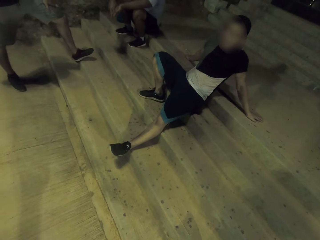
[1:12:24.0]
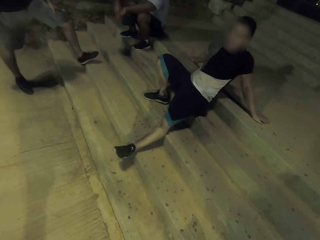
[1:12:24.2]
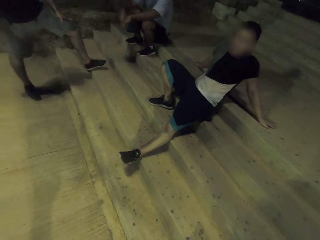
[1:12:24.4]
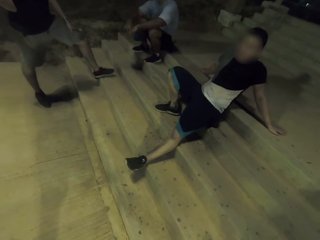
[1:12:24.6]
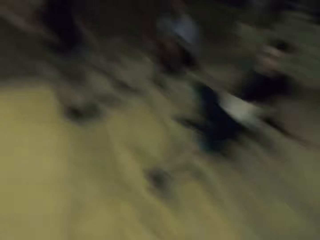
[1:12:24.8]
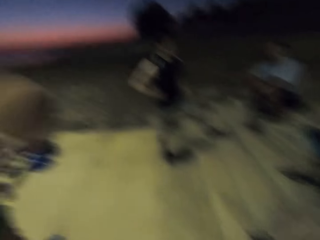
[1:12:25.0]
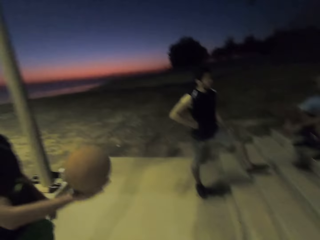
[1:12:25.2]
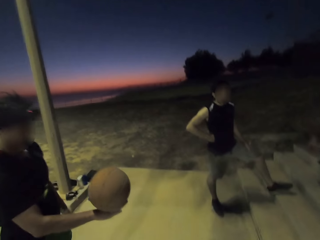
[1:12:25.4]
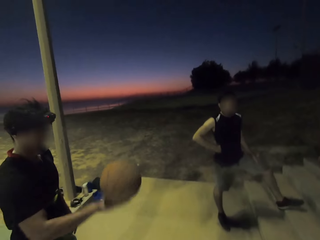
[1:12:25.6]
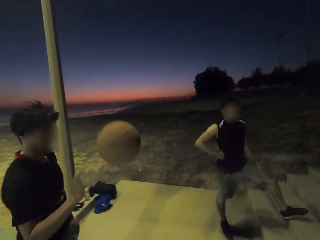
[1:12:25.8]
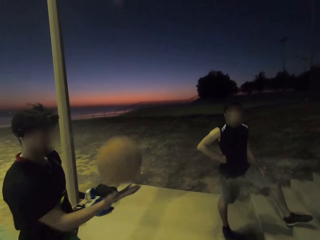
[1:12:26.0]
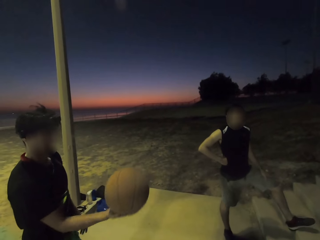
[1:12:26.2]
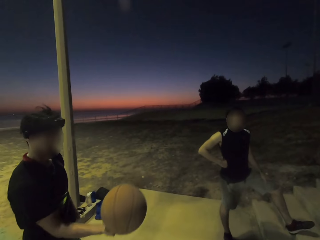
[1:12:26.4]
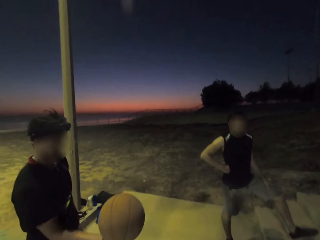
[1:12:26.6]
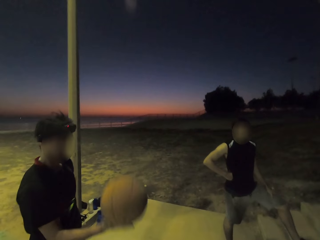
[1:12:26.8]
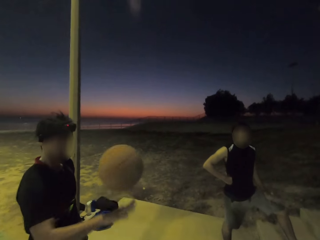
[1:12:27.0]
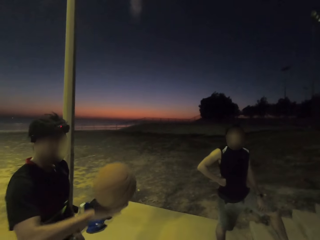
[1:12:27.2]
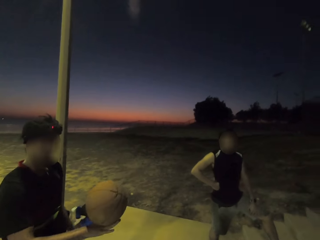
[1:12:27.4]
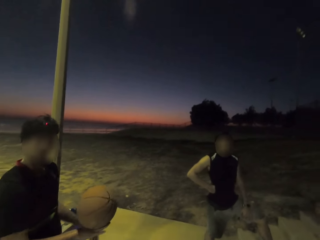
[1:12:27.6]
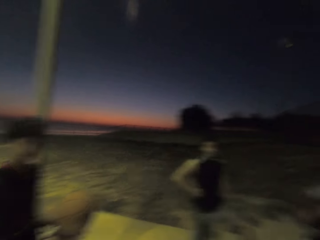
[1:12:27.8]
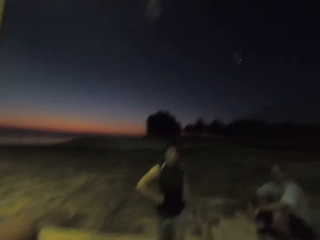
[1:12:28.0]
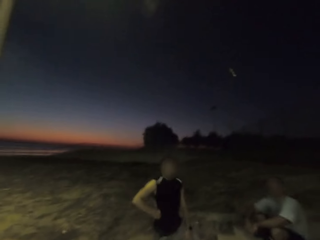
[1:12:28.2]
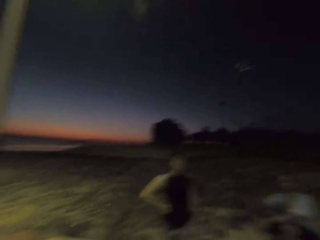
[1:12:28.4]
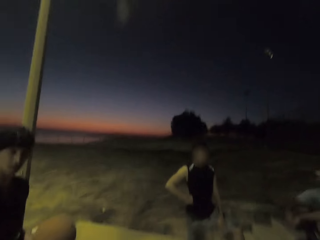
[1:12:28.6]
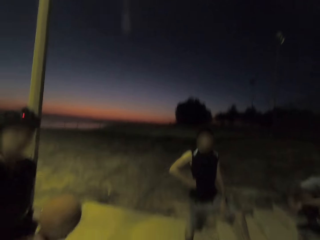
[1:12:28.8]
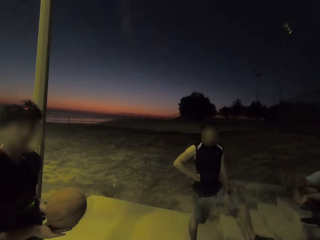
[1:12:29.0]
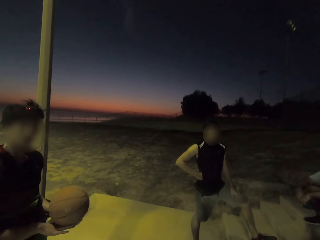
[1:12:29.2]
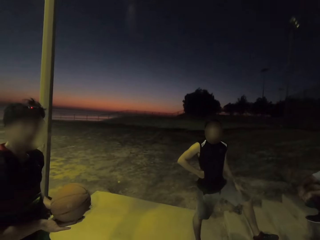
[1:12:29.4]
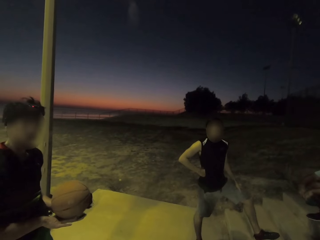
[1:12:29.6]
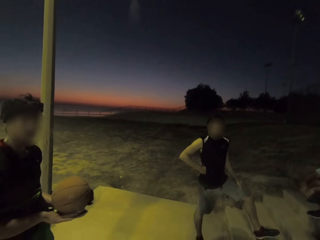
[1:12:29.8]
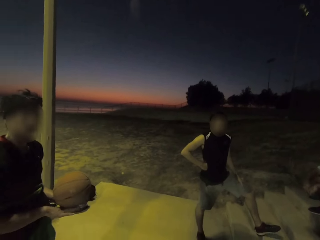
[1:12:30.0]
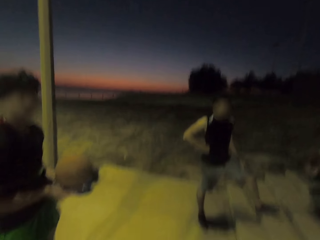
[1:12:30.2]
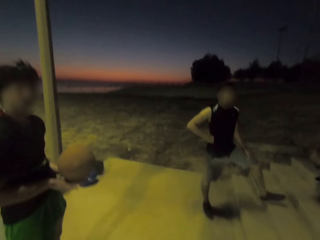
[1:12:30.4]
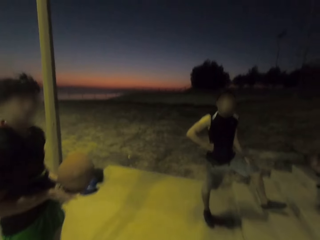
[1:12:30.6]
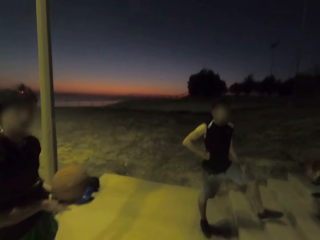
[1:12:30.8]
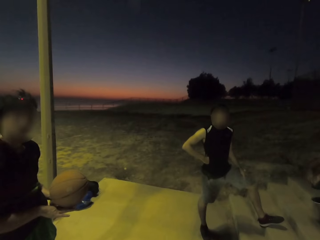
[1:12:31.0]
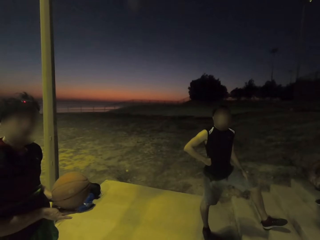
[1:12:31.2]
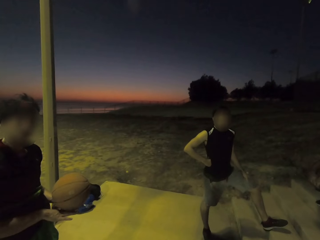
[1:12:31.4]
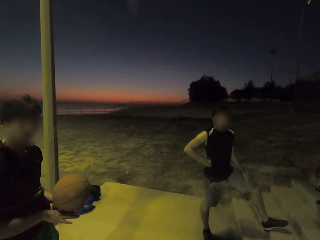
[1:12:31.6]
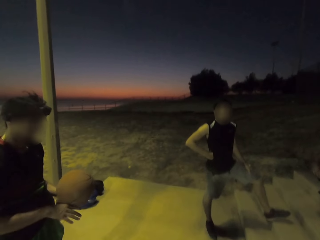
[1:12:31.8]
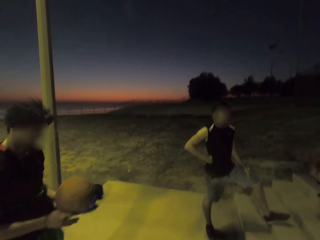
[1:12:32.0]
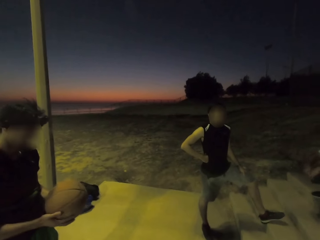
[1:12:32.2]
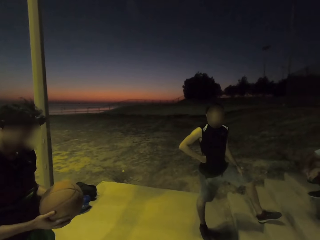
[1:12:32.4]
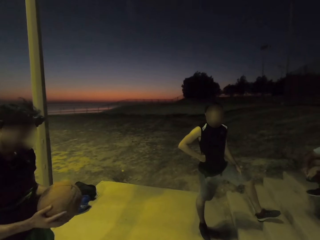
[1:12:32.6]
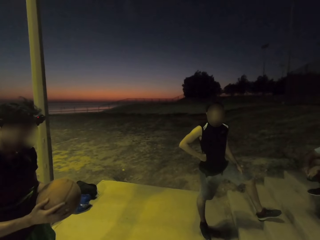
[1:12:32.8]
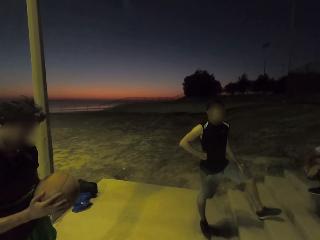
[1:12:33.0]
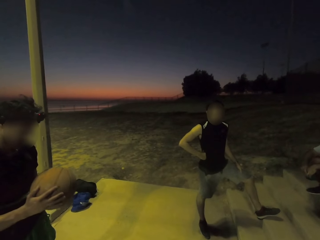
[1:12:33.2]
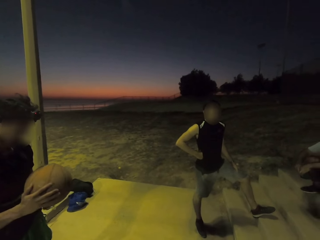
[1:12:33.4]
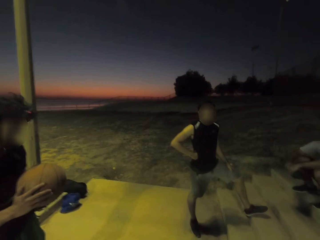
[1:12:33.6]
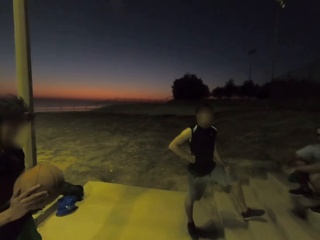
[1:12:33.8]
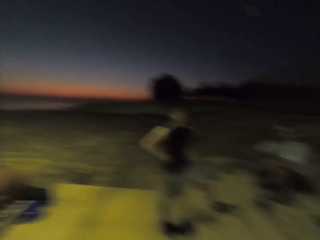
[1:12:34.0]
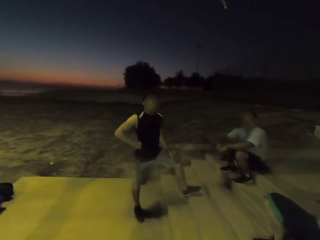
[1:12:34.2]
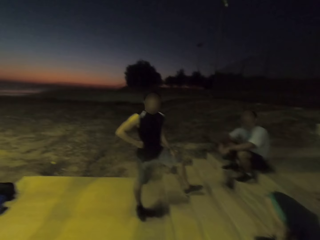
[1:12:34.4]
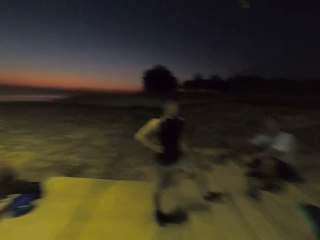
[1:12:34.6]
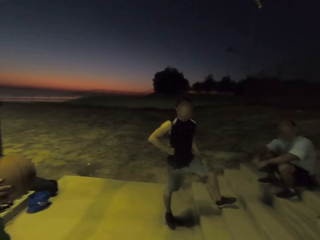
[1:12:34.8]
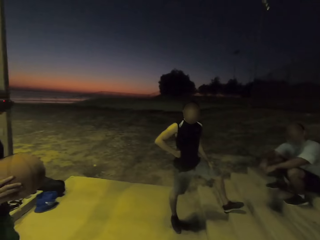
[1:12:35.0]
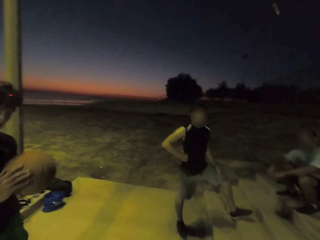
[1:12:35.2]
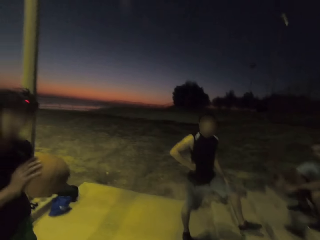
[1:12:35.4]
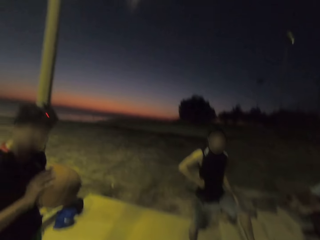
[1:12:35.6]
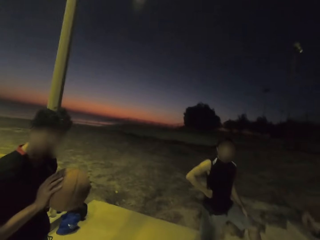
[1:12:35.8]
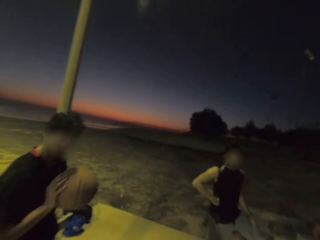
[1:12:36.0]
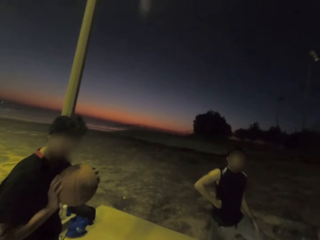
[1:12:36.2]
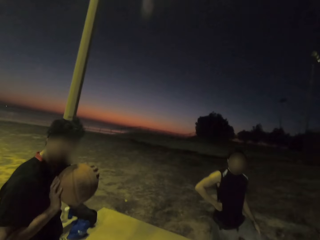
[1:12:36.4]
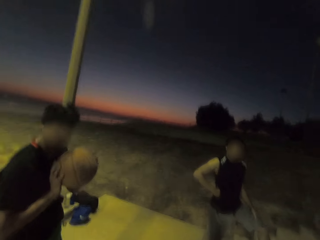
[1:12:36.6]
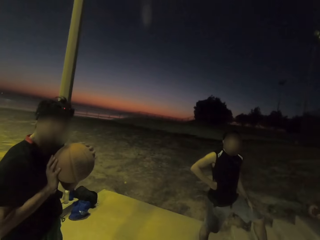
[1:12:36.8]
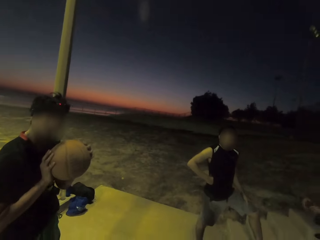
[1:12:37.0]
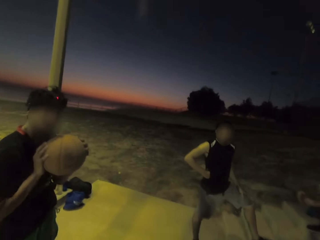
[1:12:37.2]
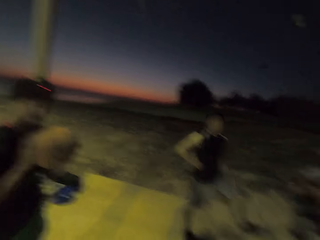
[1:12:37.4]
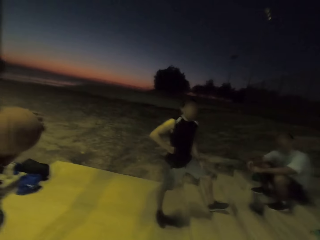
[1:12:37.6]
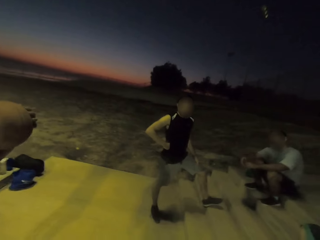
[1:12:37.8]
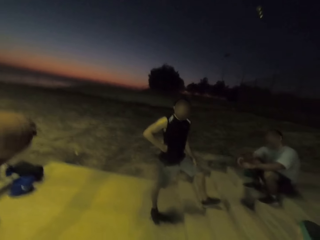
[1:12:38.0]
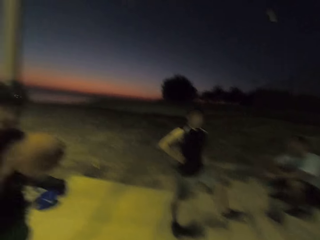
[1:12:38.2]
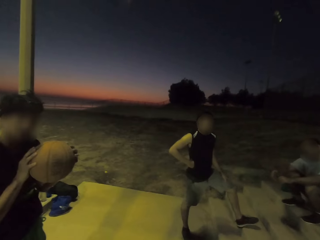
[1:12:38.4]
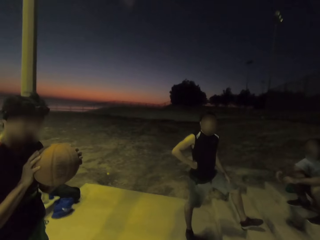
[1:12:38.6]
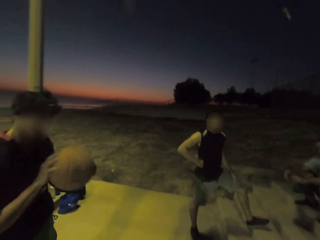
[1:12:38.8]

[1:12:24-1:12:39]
The camera wearer throws the ball into the air. They look at the ball keenly.

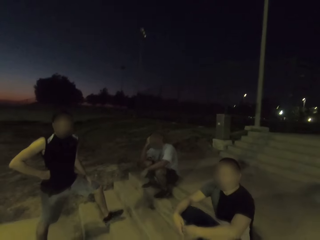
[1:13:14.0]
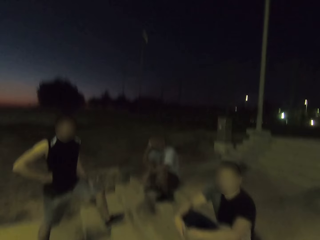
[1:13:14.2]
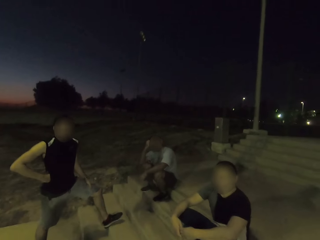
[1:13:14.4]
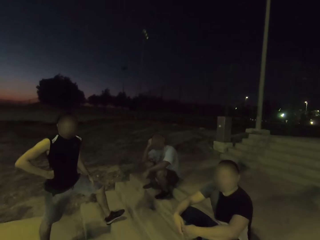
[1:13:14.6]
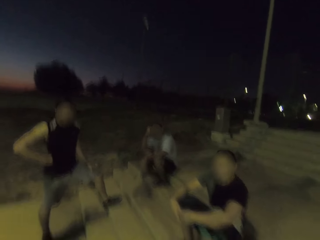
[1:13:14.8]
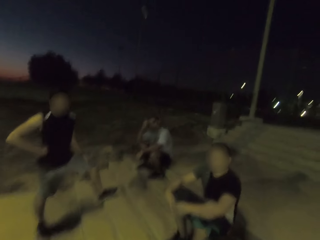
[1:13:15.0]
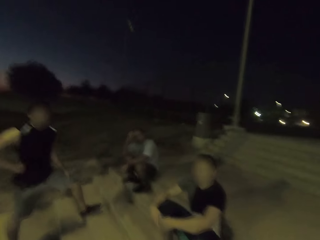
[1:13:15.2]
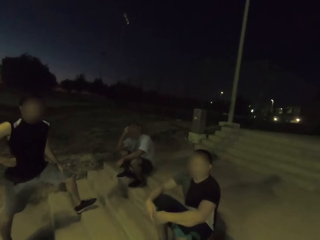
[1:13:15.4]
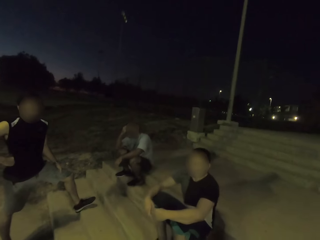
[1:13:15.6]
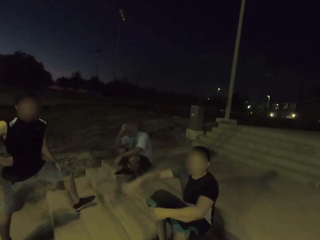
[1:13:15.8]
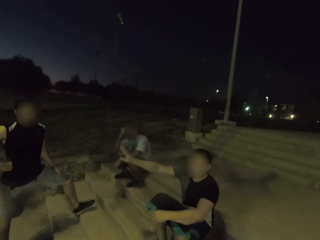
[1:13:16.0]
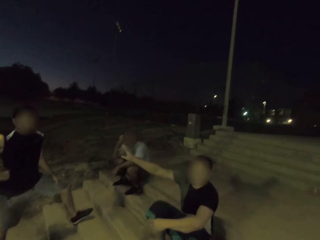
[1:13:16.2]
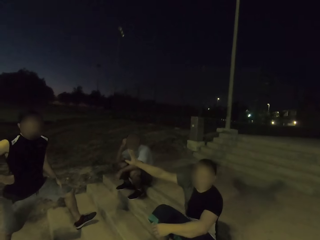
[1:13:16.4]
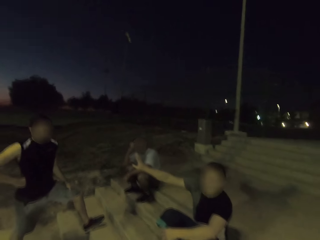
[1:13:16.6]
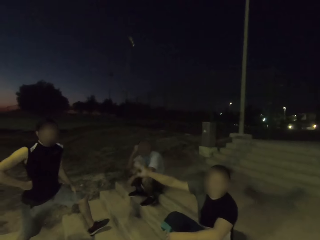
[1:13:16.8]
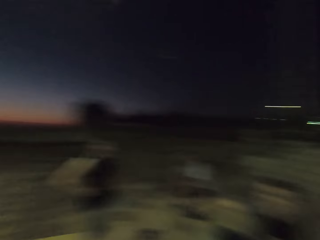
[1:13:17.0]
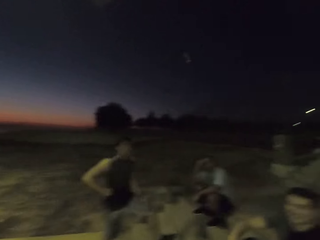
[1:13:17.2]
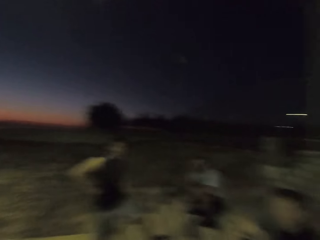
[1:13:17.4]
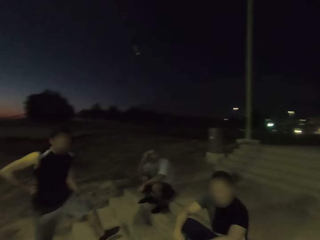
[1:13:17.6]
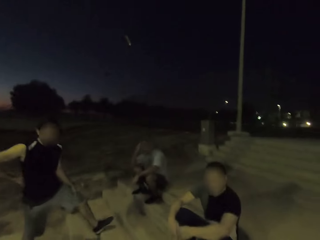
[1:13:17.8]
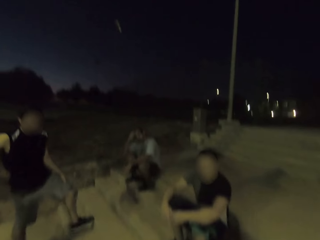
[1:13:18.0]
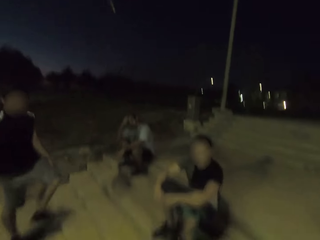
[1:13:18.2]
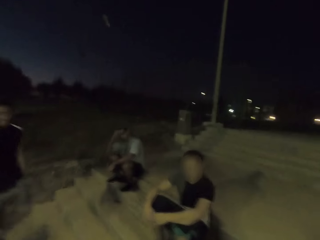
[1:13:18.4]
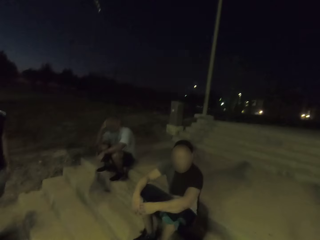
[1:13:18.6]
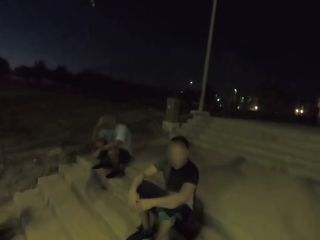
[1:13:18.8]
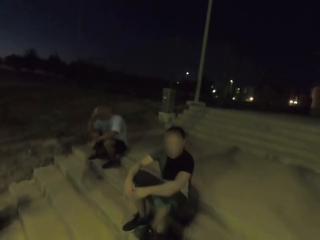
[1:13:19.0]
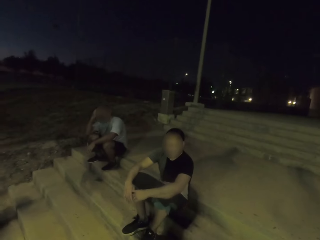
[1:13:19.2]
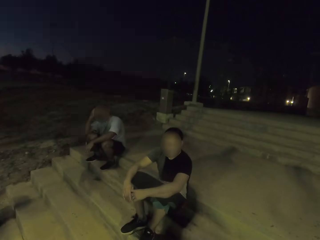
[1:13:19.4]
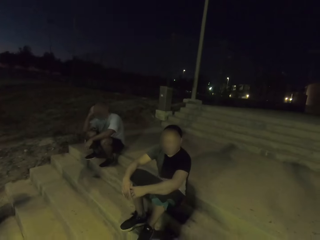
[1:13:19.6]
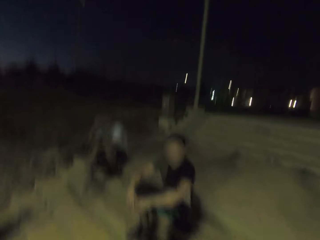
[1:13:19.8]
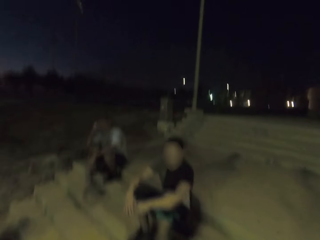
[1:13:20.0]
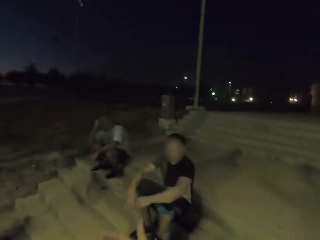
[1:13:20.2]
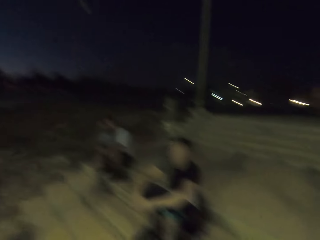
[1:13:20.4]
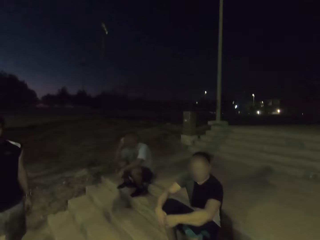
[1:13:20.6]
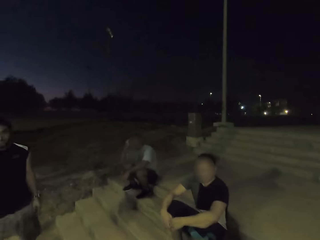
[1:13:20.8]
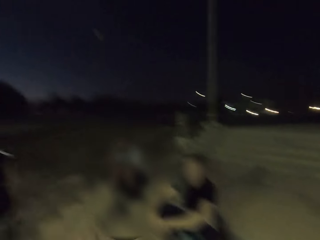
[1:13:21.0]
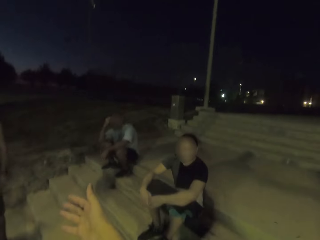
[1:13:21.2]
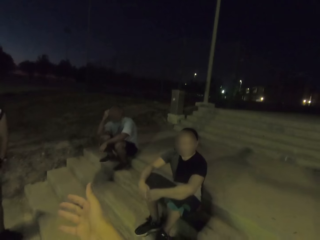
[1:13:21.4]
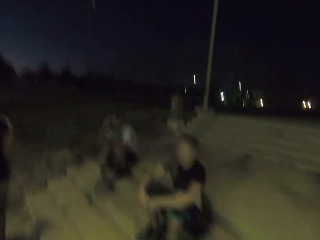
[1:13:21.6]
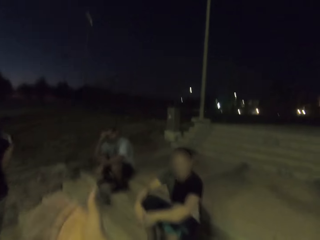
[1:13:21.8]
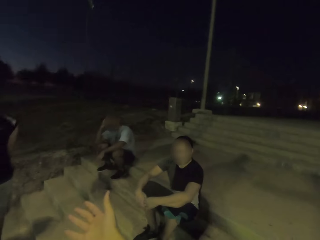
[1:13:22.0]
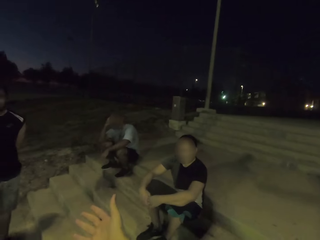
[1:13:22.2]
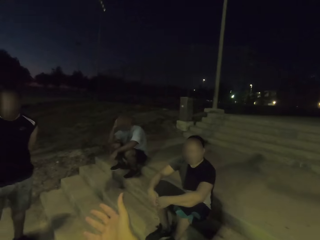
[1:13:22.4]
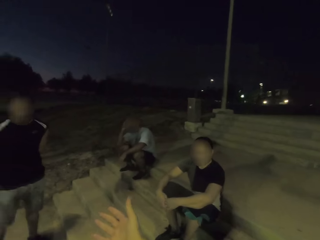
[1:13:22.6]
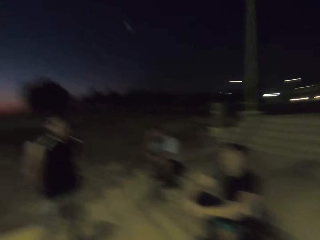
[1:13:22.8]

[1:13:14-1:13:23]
A man interacts and moves his hand. The man waves at another man.
